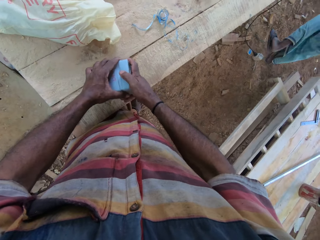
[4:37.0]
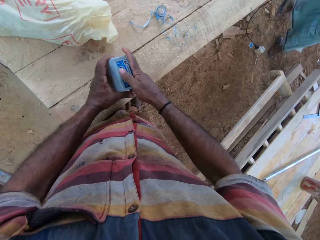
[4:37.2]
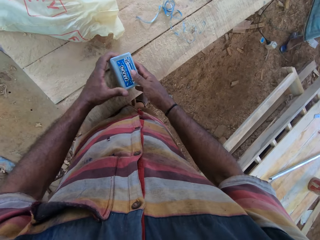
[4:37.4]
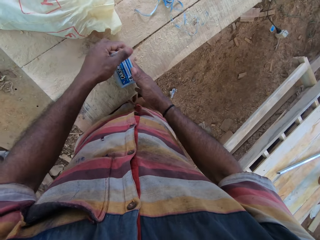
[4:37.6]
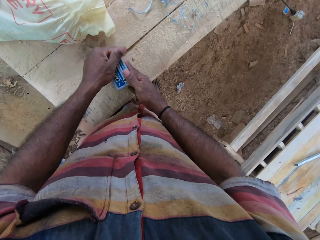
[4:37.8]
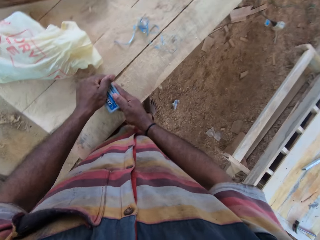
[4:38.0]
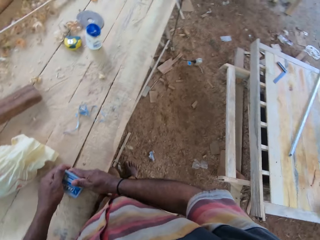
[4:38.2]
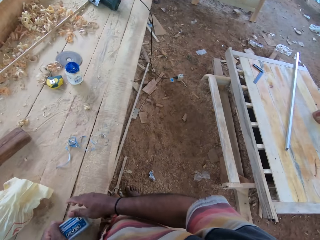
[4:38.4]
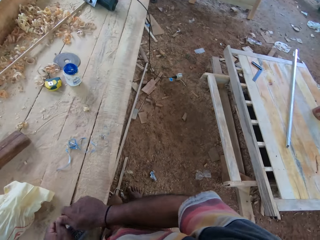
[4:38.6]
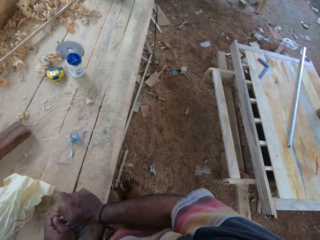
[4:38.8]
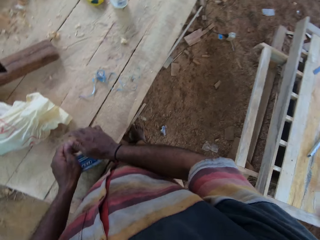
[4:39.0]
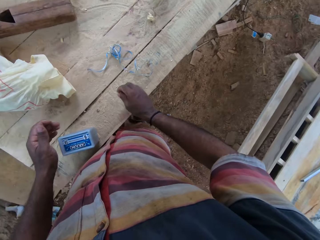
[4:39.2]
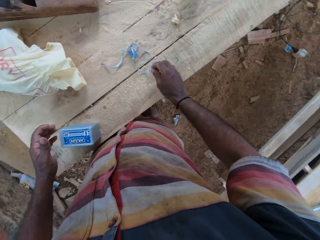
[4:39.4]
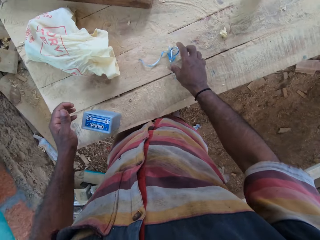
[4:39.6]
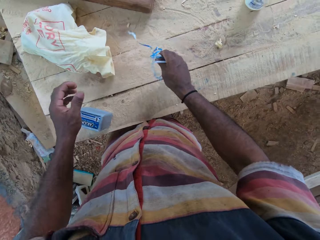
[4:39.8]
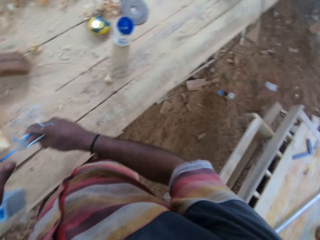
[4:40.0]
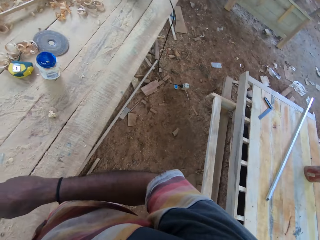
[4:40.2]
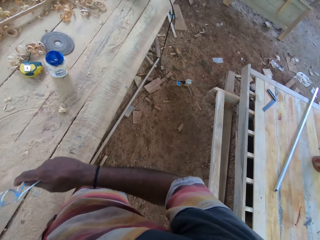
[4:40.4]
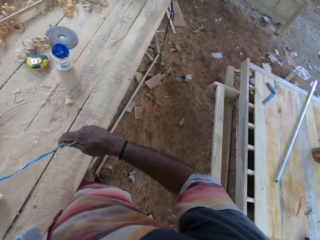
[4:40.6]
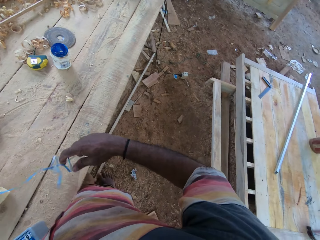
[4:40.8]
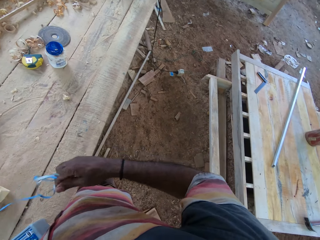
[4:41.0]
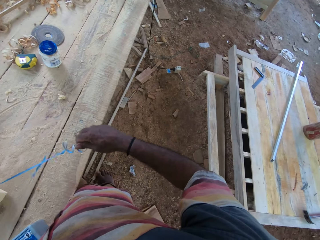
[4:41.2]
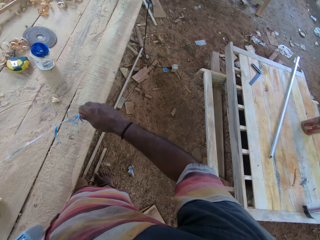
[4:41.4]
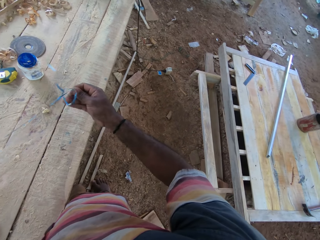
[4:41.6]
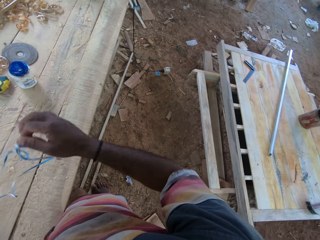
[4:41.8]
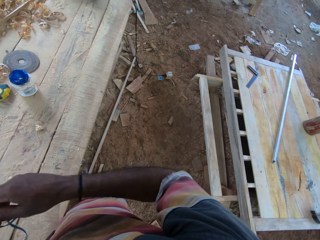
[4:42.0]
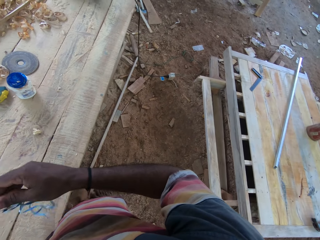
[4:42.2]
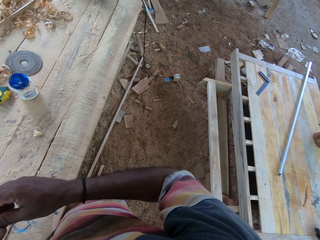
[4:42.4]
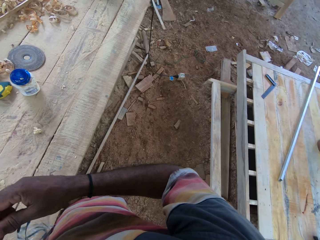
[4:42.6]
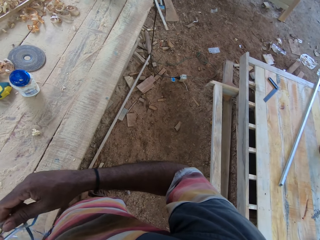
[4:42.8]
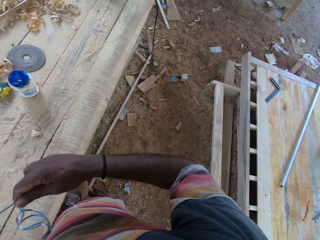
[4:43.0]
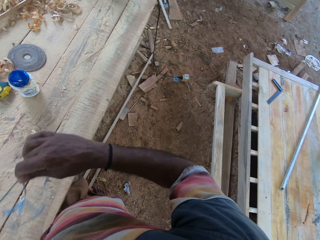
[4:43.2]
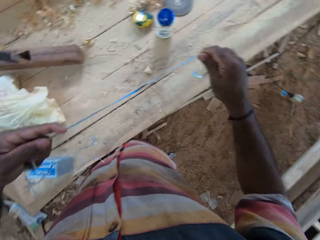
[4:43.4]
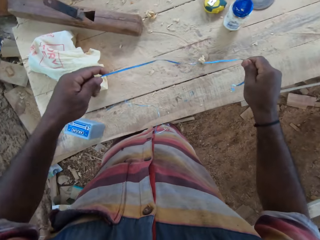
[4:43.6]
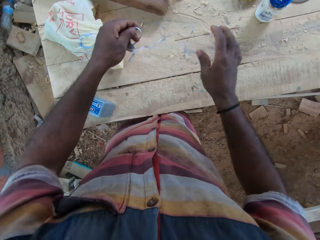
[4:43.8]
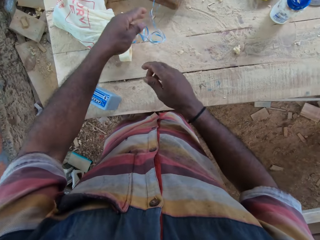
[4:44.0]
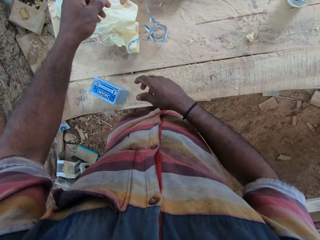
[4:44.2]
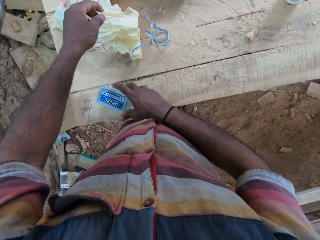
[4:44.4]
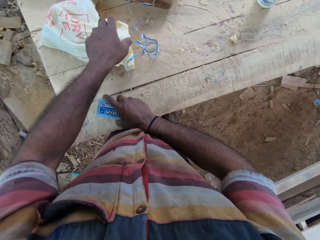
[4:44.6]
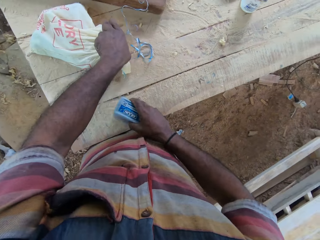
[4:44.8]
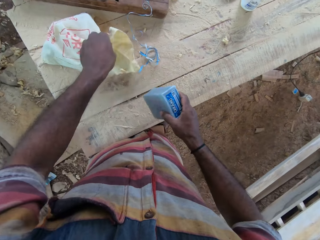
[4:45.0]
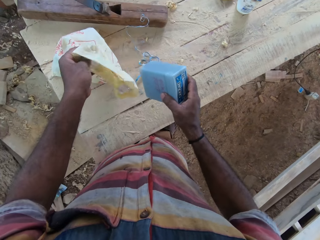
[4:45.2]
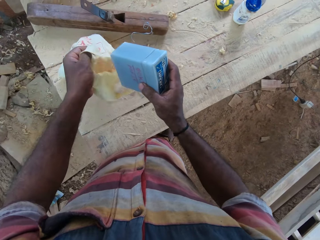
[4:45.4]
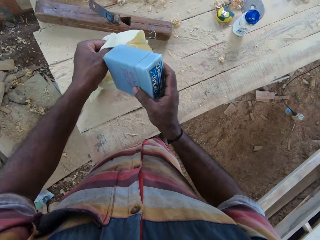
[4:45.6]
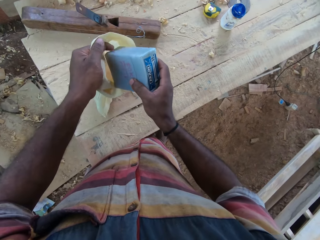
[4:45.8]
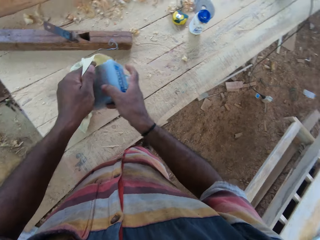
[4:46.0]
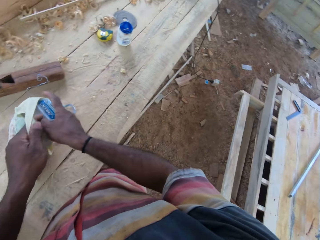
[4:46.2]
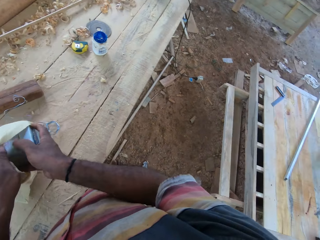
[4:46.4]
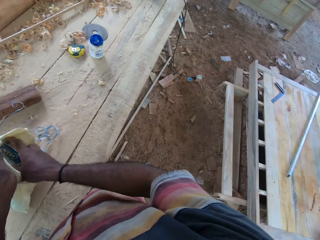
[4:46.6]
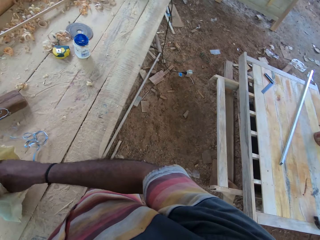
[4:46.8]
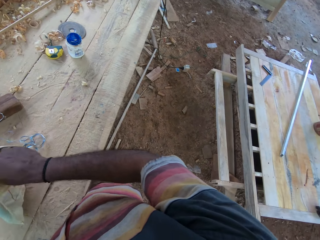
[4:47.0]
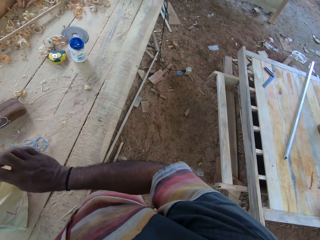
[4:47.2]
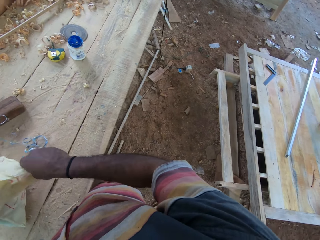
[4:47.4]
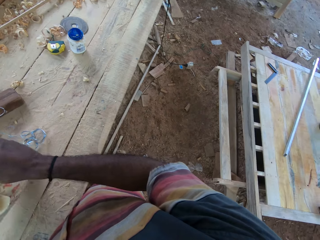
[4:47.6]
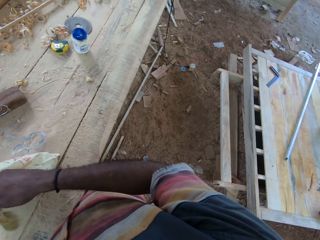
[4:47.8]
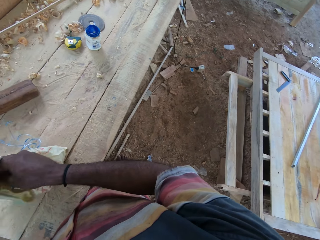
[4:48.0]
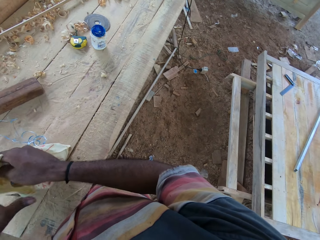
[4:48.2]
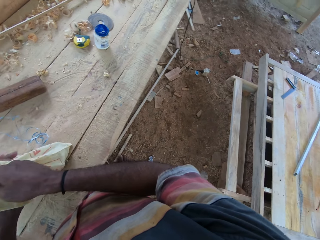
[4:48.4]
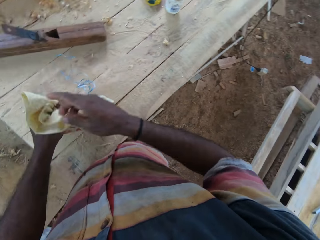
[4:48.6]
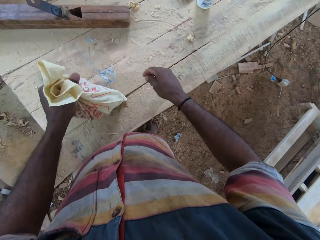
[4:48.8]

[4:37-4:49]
A man converses with another man. The camera wearer places the box on the table. He picks up the thread from the table and adjusts the thread with his hands. He drops the thread on the table. He picks up the box from the table, opens the bag, and puts the box in the bag.

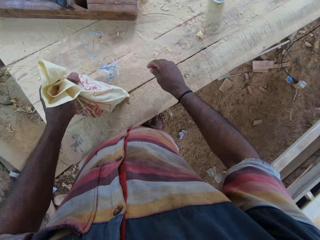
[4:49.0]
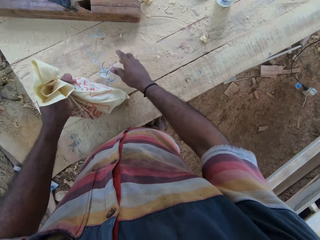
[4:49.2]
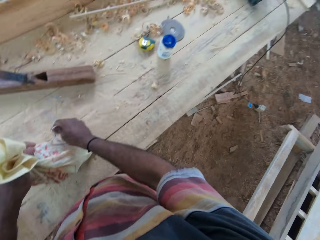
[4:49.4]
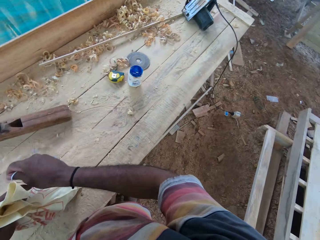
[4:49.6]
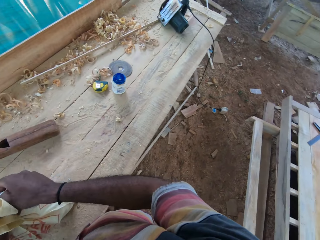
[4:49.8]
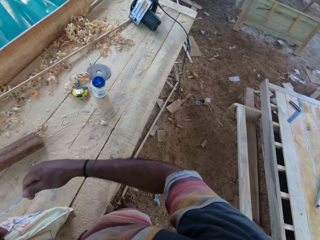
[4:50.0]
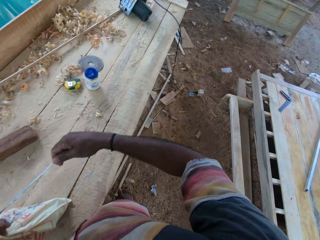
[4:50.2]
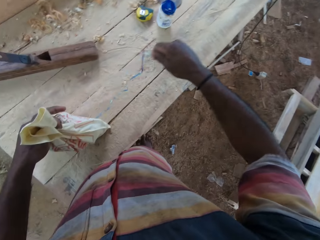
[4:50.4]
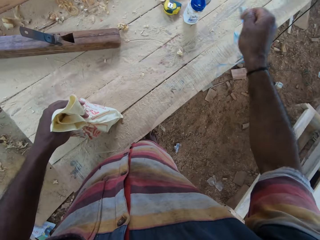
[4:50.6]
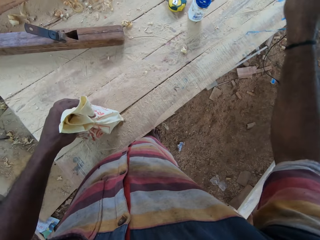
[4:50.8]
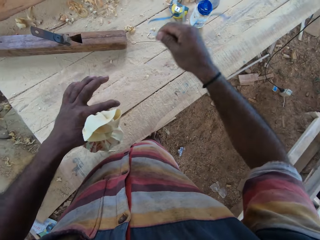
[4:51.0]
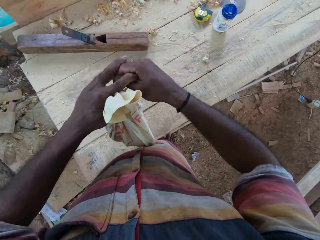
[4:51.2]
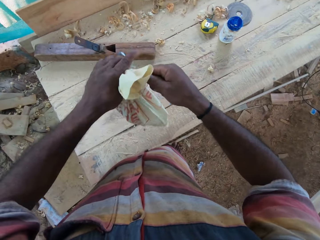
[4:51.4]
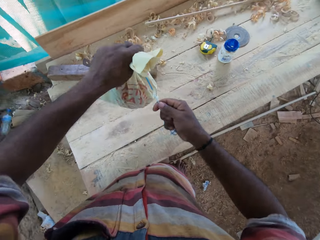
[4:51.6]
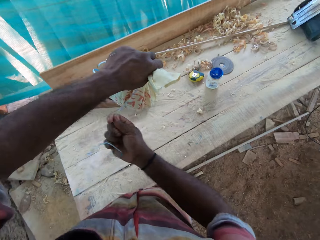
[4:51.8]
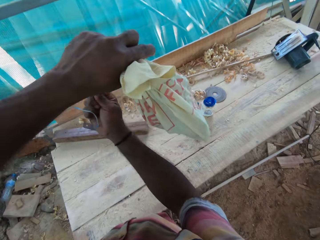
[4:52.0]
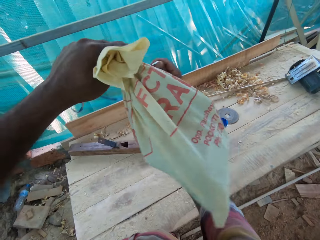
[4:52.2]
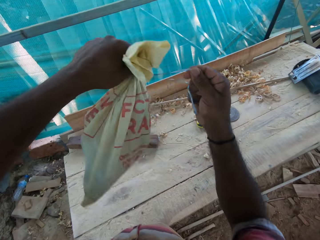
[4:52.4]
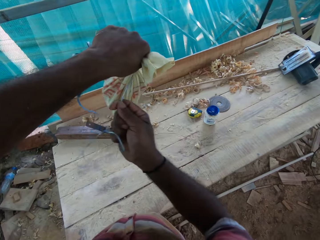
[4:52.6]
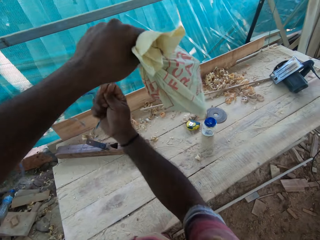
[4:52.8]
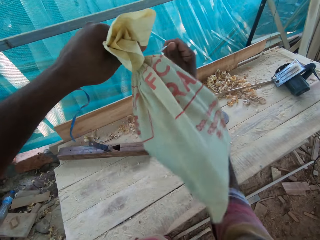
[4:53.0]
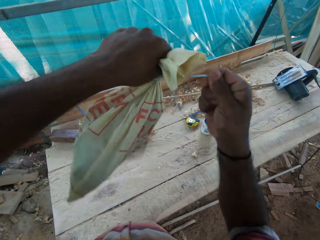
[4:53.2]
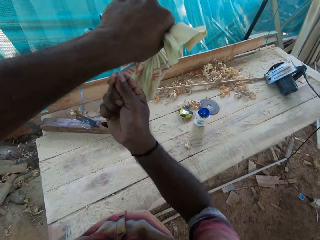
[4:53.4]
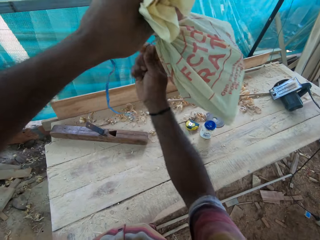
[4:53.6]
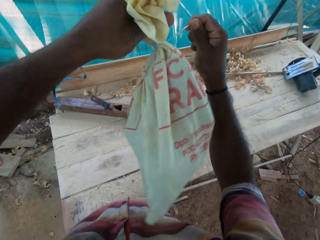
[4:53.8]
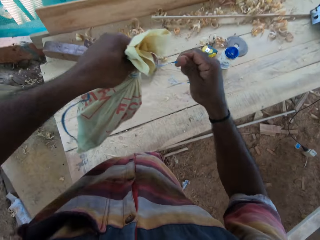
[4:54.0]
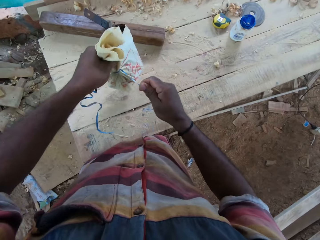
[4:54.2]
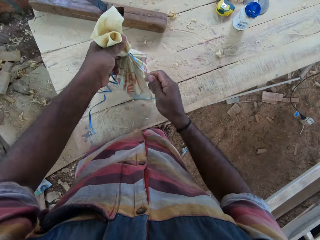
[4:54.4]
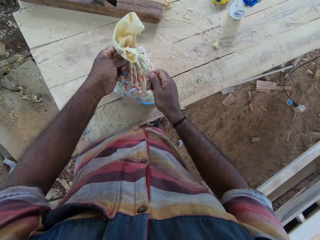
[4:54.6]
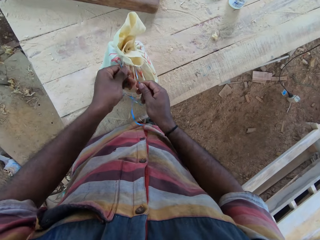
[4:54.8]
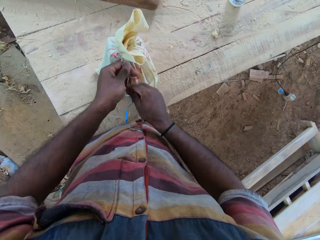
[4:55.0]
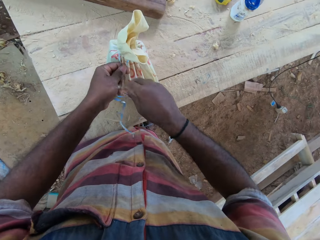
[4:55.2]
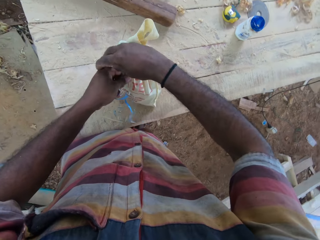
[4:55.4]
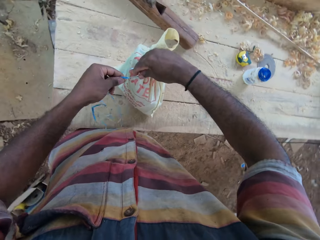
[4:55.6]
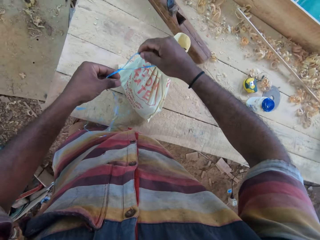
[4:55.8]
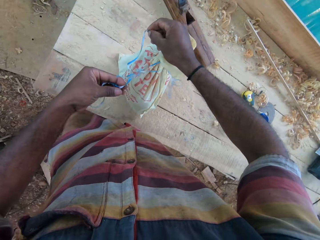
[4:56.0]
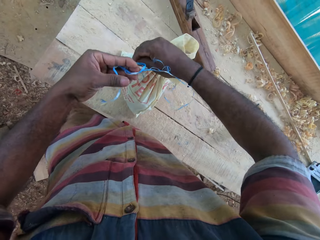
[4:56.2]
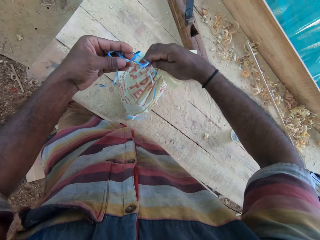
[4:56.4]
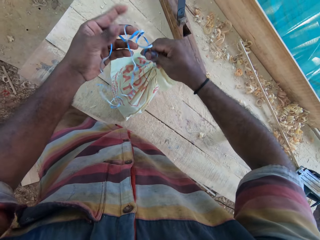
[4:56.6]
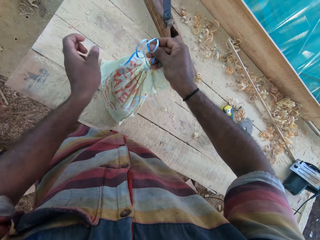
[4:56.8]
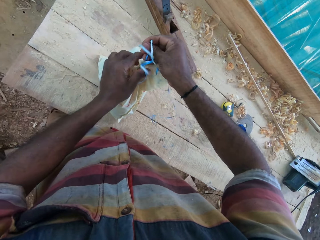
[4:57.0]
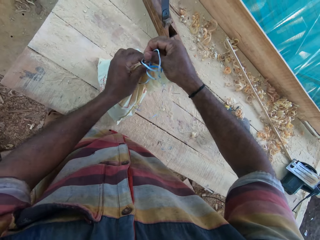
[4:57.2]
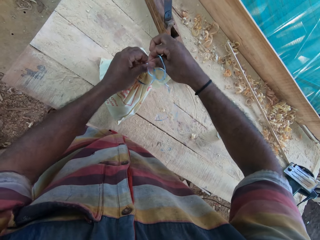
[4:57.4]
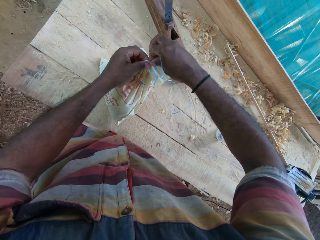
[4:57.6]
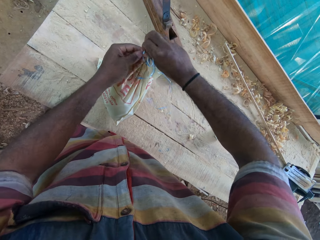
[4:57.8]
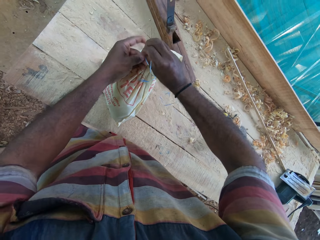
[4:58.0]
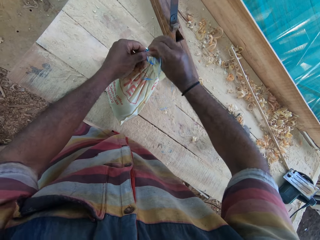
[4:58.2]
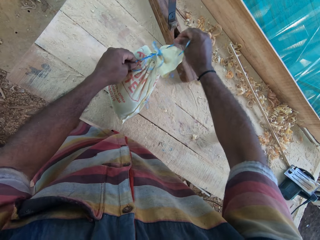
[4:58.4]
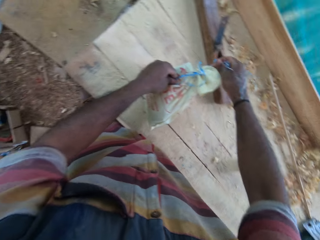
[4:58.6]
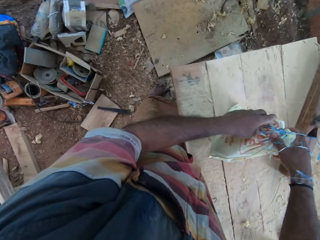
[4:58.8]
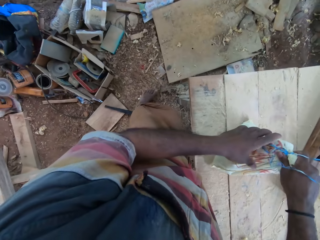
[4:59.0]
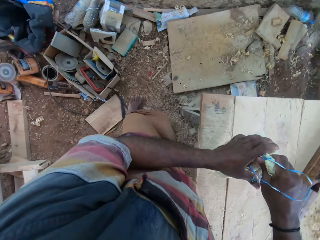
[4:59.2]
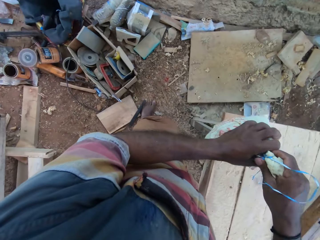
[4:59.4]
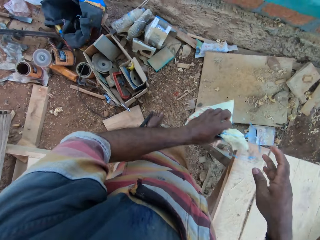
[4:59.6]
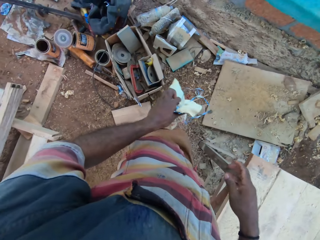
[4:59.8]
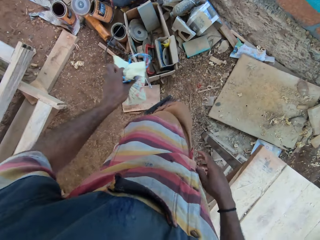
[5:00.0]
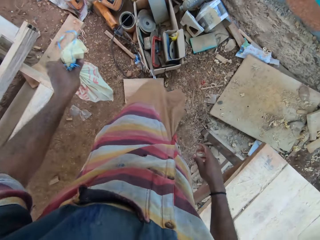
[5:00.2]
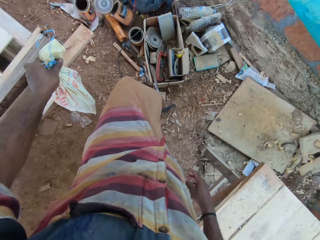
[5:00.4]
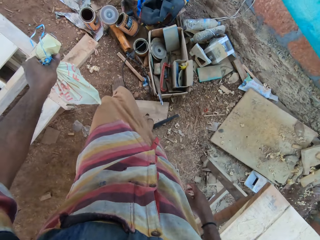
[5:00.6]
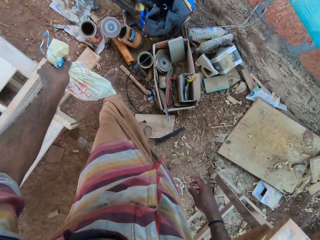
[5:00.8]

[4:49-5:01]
The camera wearer picks up a string from the table. They tie the bag with the string.
